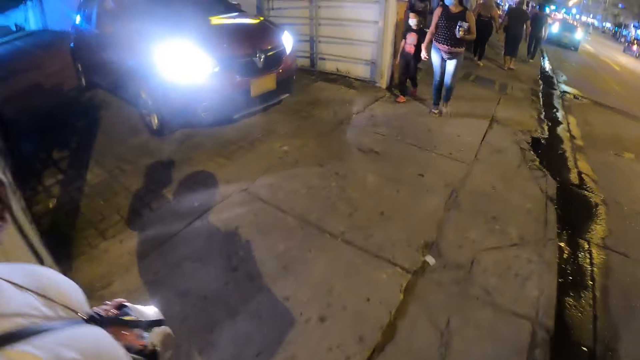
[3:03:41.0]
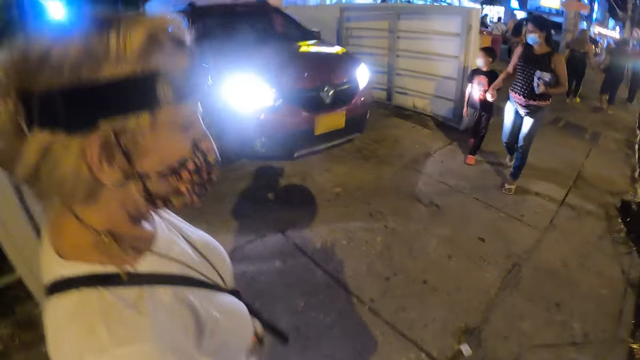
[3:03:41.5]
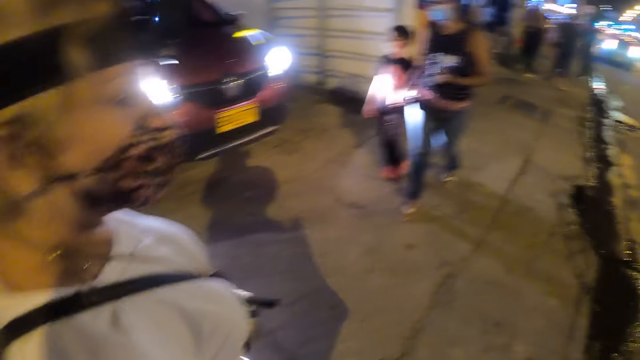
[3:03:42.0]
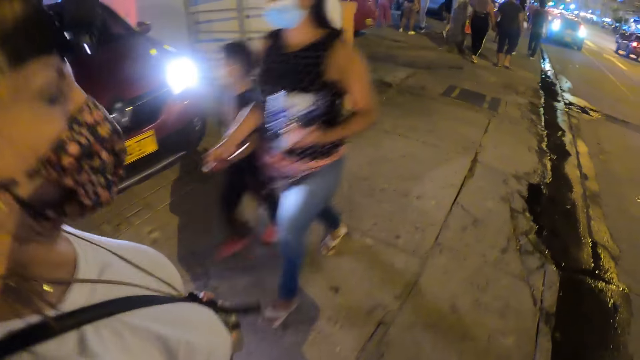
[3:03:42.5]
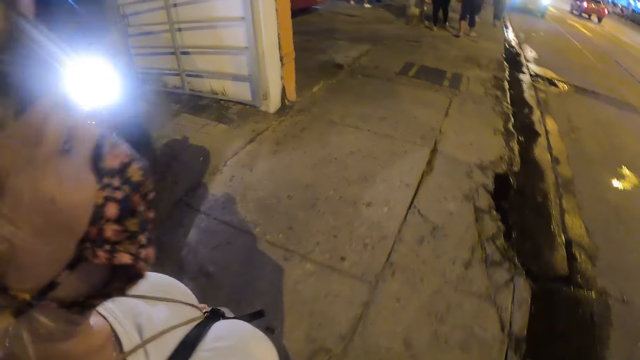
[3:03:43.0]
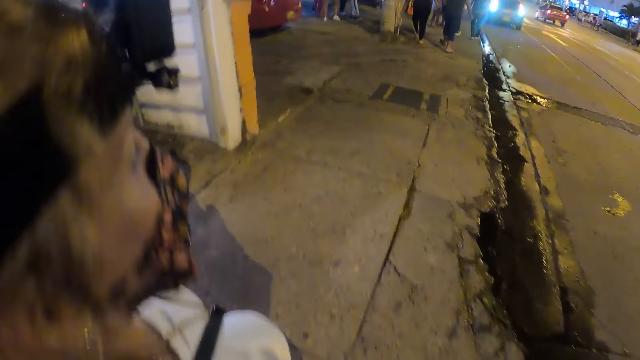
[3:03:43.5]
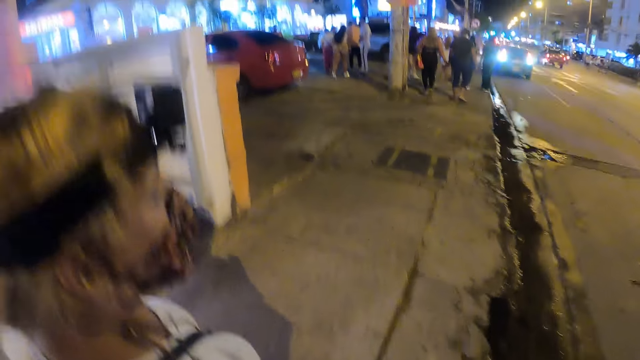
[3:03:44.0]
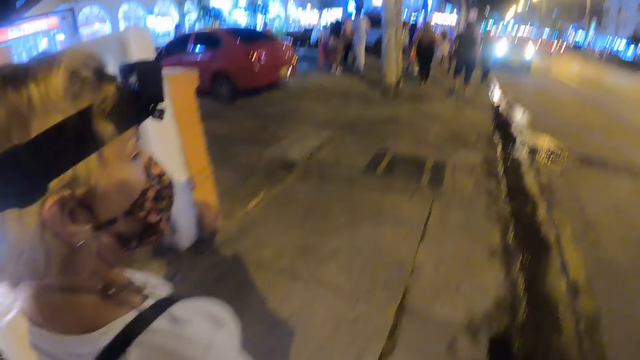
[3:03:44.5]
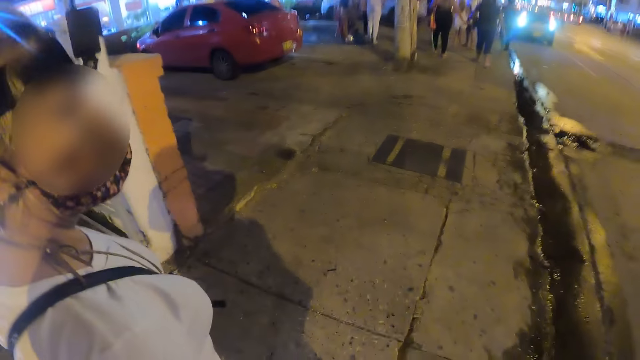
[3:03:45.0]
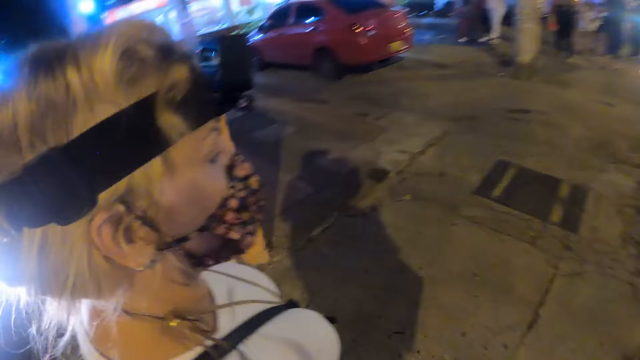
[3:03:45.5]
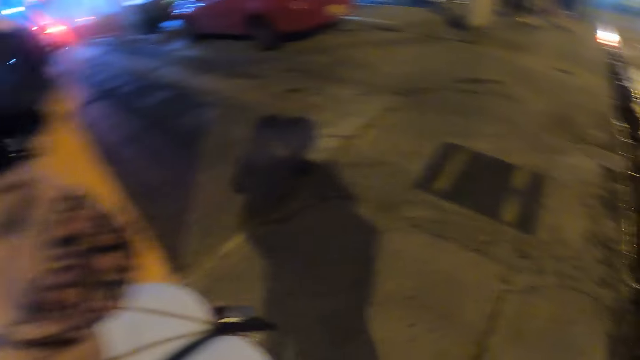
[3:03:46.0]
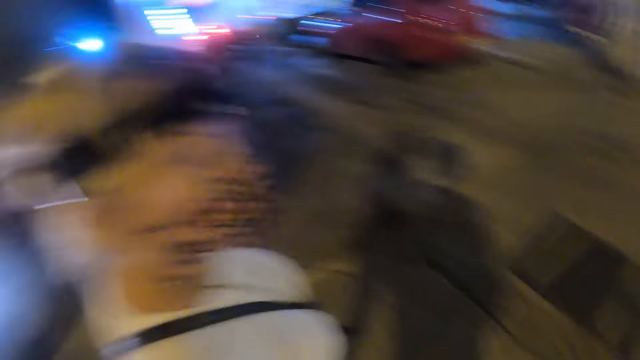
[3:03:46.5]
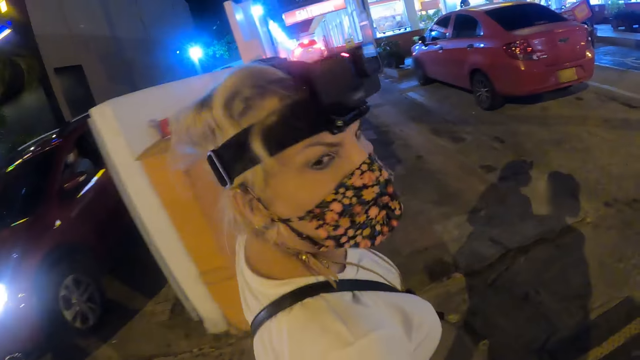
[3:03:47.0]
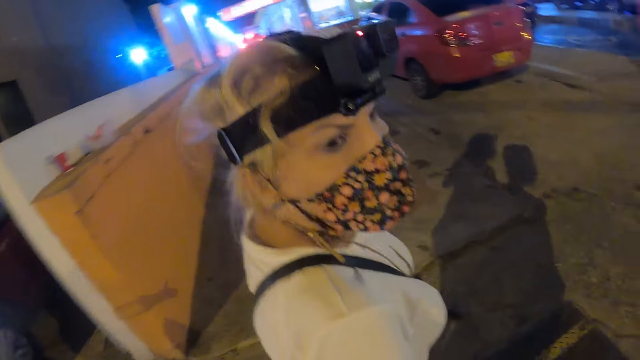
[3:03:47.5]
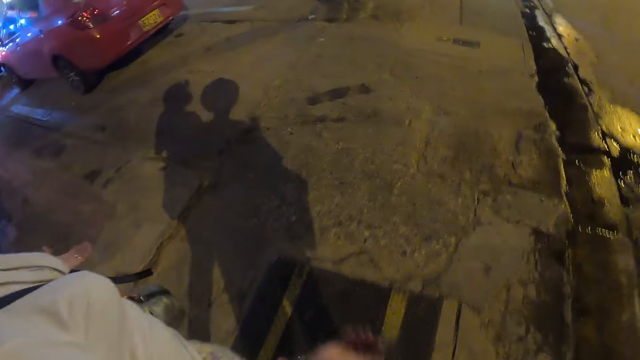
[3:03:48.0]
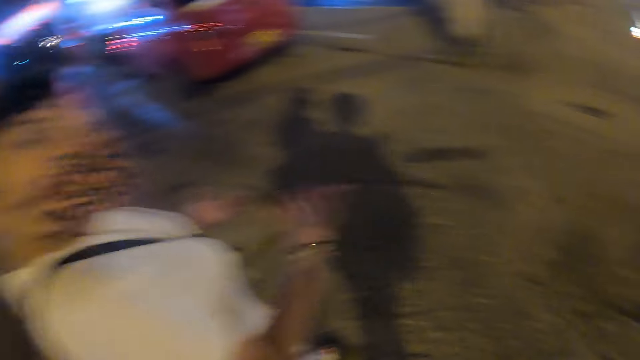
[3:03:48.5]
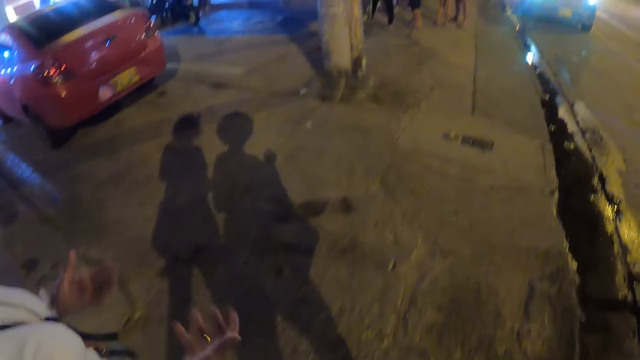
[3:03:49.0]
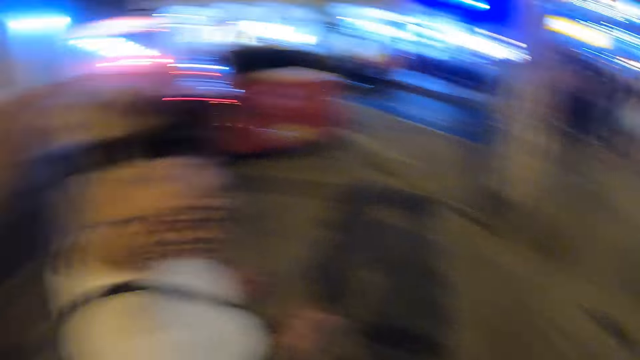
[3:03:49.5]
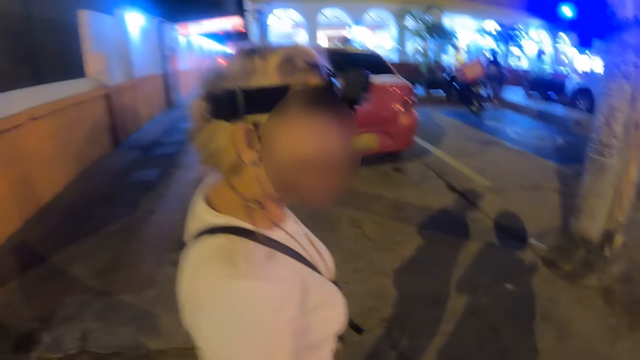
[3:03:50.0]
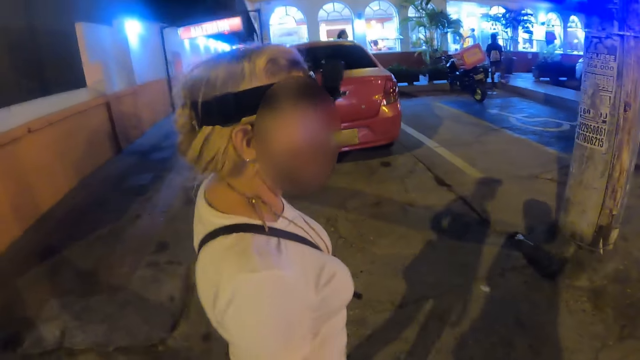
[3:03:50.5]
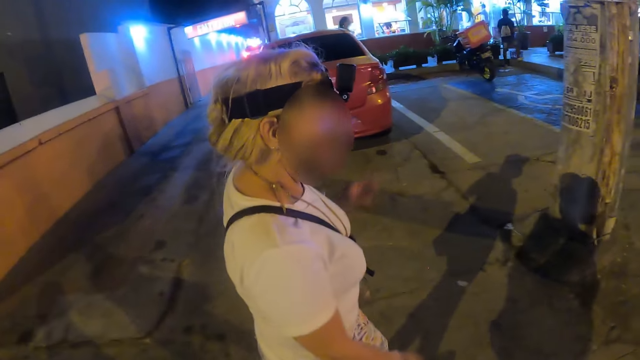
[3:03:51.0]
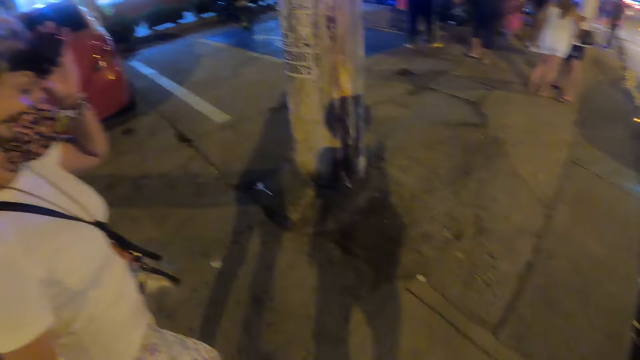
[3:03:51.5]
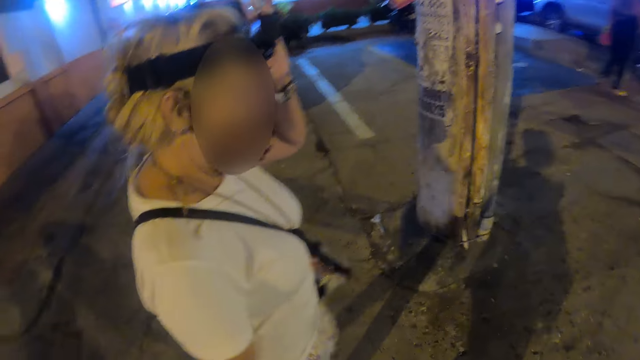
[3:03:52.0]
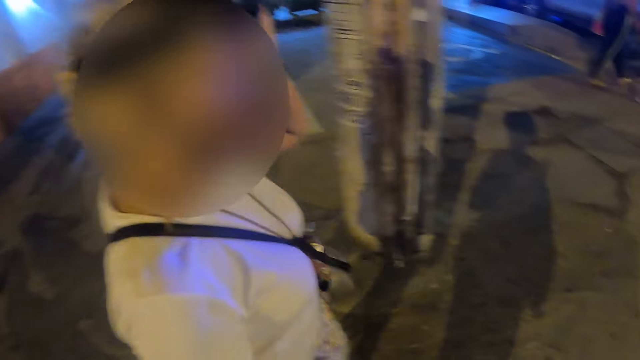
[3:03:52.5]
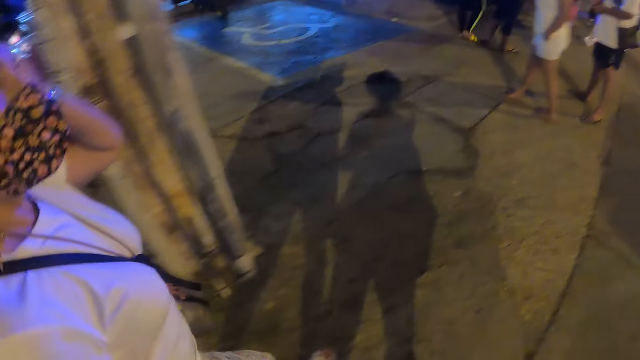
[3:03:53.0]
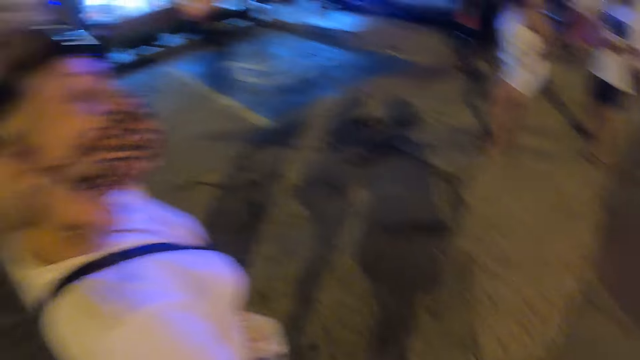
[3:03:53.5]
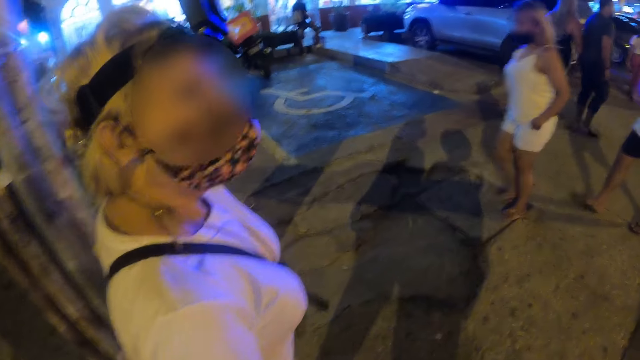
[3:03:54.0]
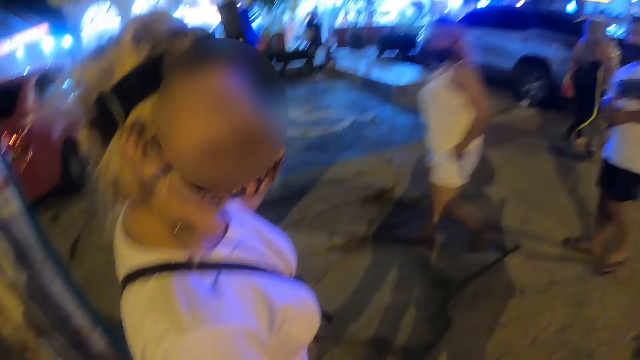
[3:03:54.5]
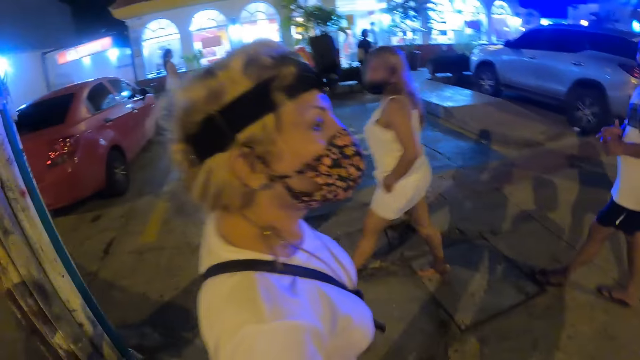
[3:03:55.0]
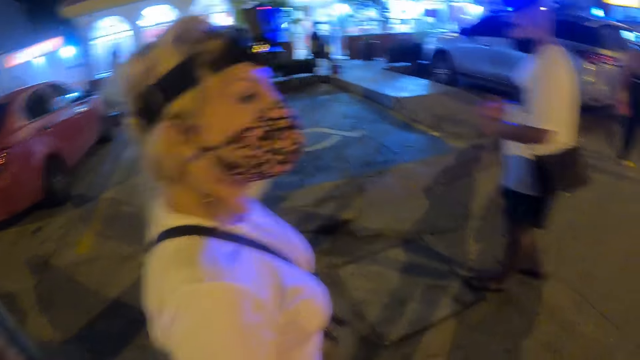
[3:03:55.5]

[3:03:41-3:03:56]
A woman uses gestures and adjusts the camera on the head.

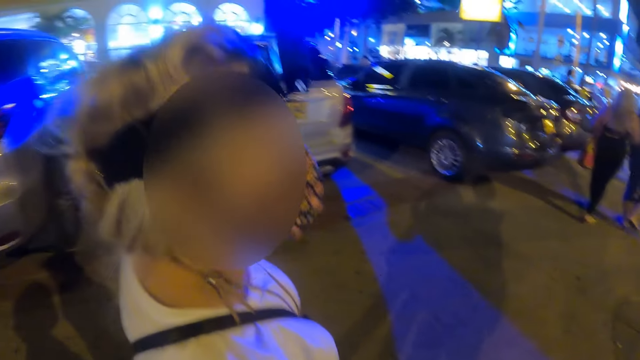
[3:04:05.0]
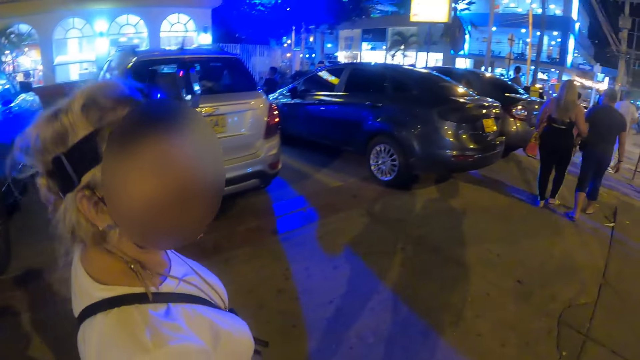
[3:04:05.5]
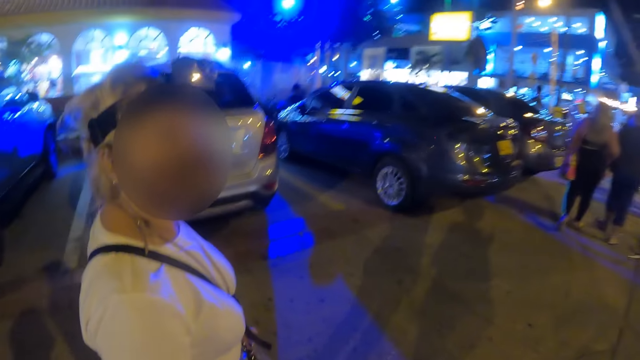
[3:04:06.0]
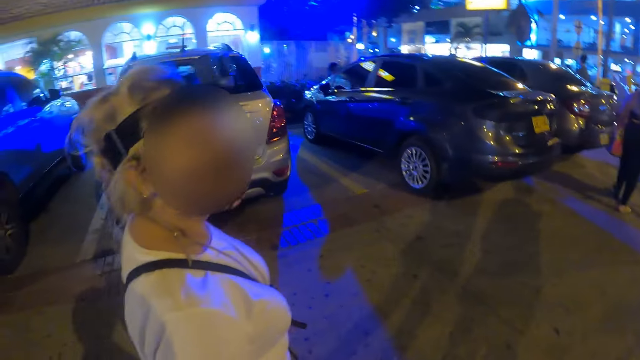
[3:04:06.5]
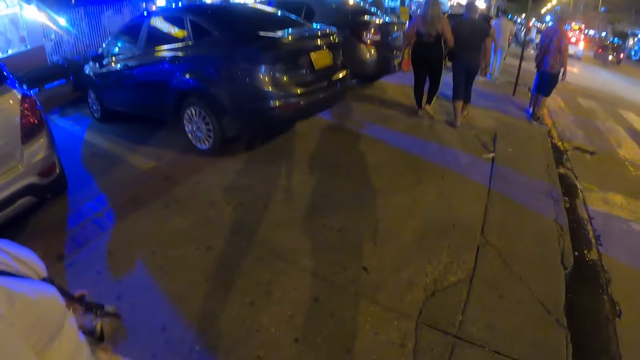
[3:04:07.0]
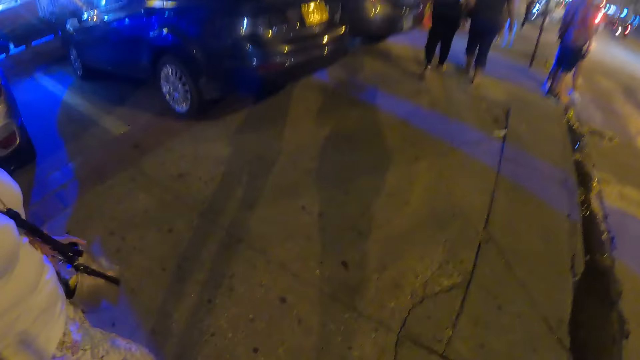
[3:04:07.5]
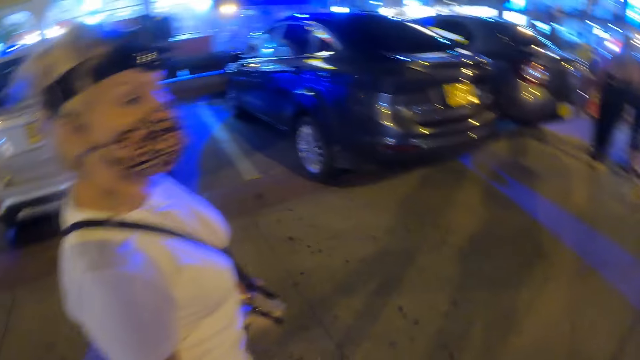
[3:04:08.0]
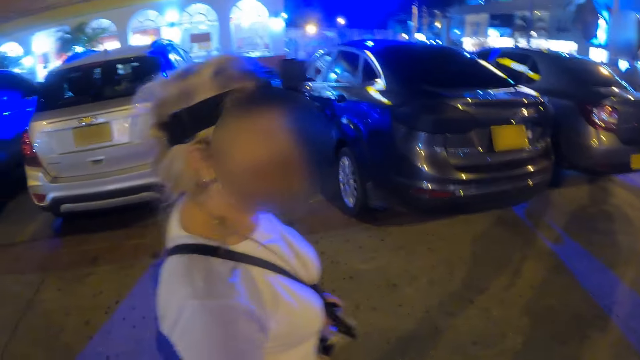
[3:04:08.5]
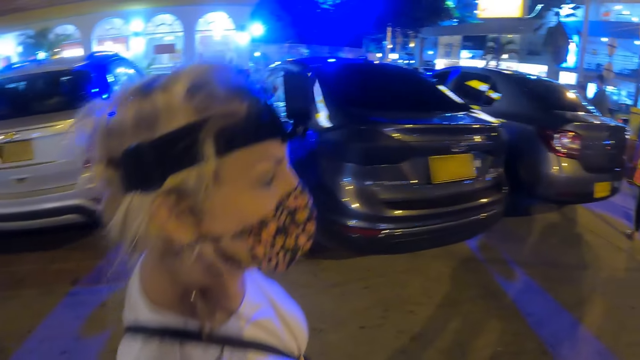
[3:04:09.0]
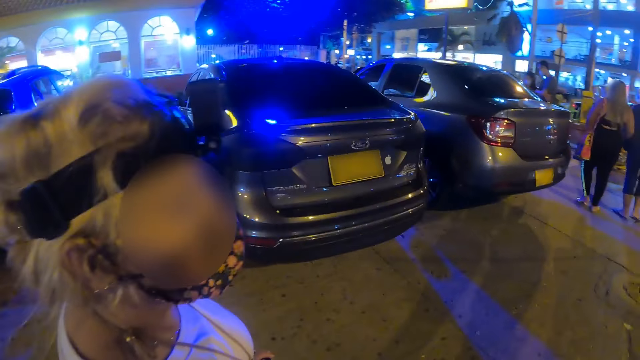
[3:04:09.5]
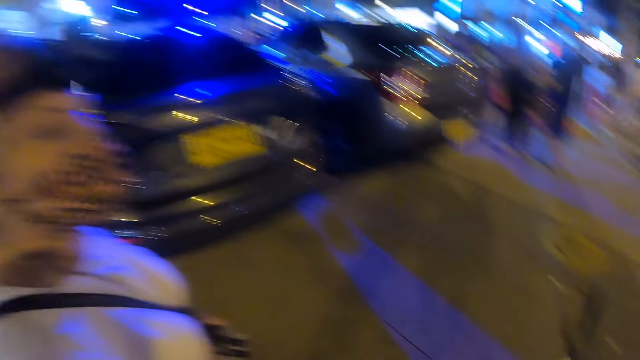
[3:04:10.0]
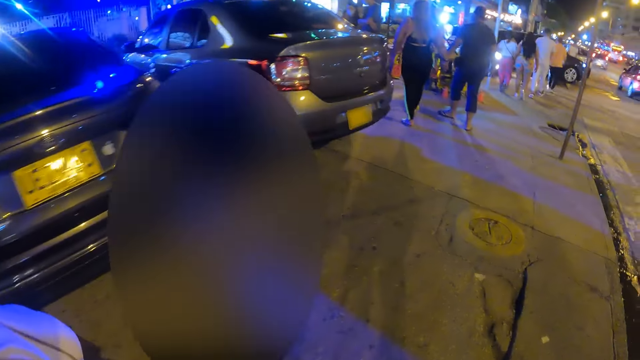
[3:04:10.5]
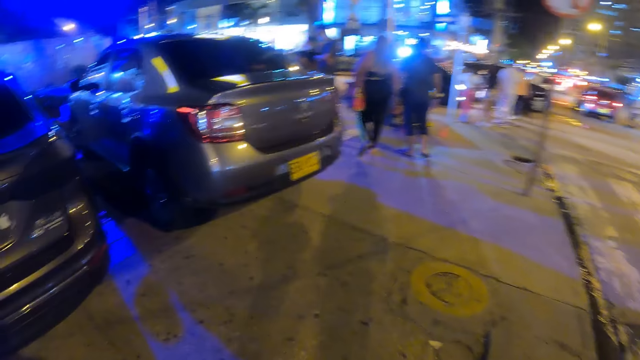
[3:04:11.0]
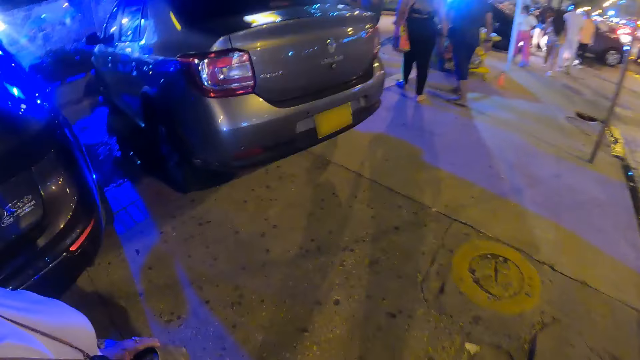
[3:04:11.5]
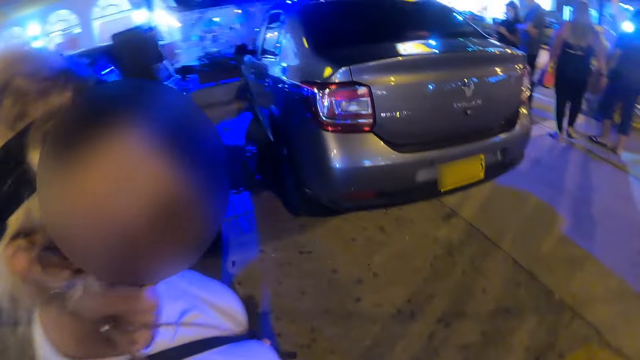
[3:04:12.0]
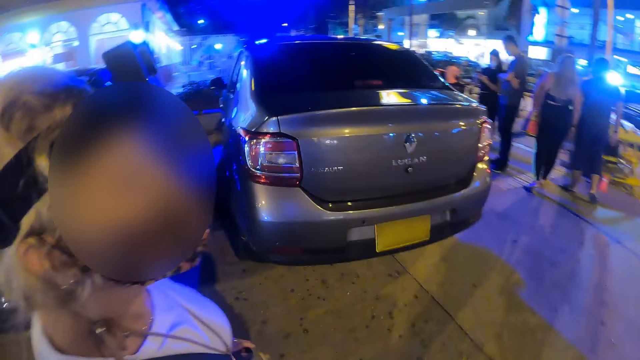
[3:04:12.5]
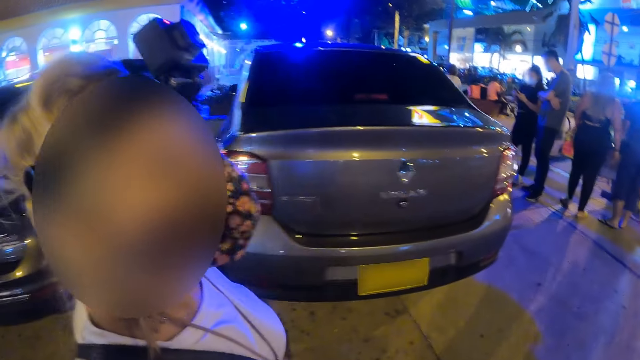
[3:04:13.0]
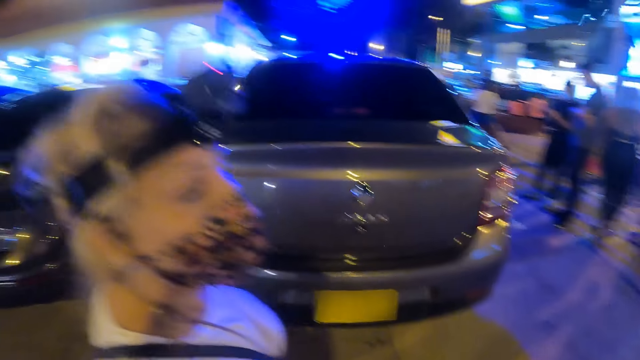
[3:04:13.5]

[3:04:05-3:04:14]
A woman walks around.
